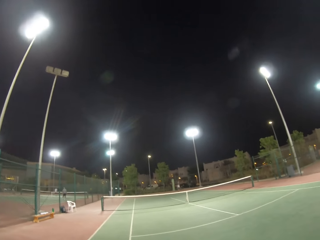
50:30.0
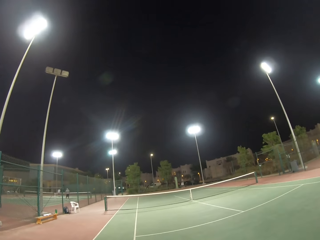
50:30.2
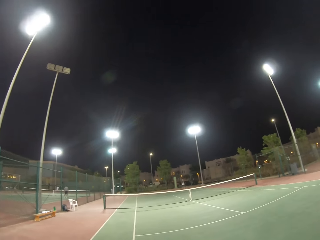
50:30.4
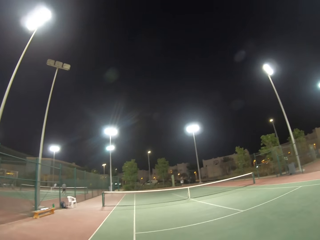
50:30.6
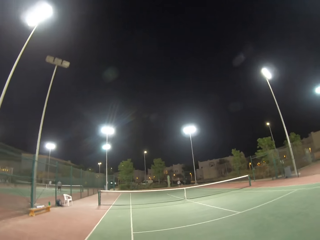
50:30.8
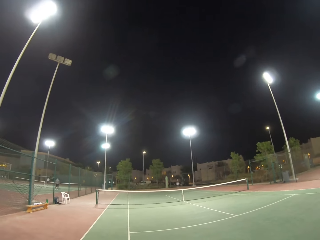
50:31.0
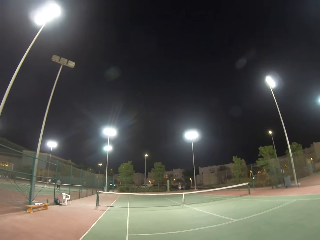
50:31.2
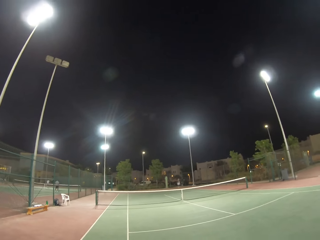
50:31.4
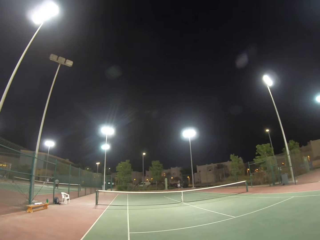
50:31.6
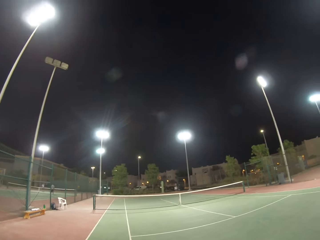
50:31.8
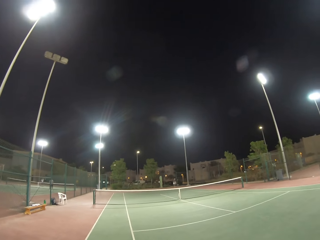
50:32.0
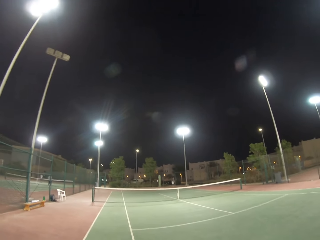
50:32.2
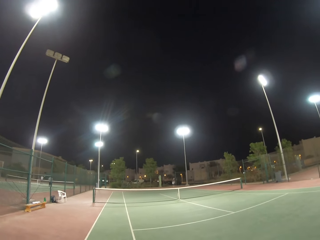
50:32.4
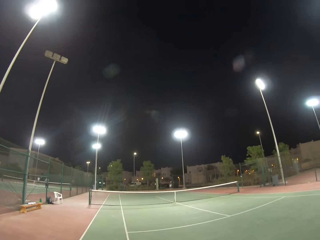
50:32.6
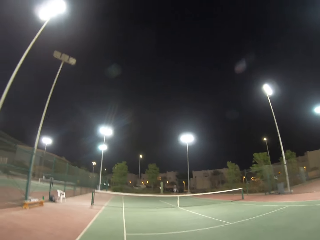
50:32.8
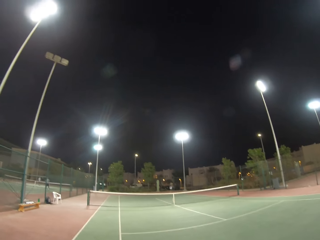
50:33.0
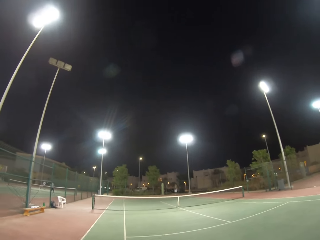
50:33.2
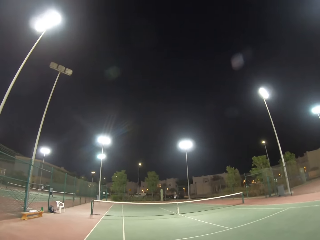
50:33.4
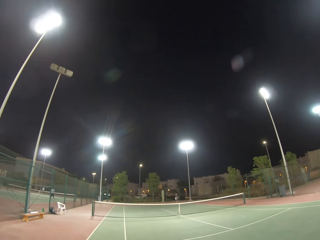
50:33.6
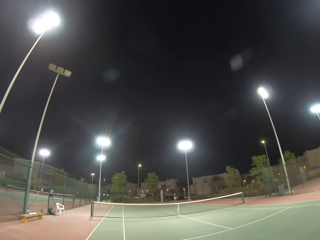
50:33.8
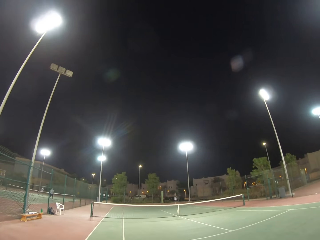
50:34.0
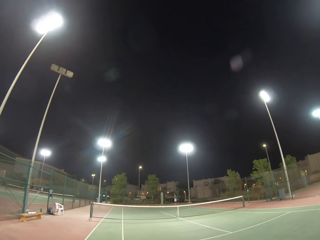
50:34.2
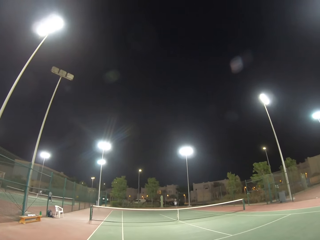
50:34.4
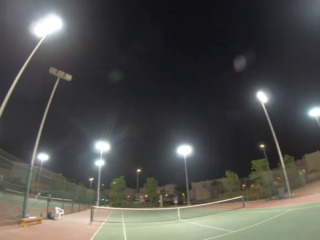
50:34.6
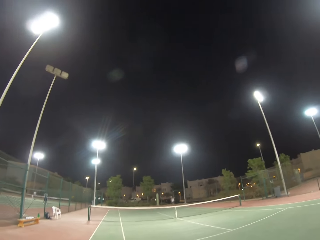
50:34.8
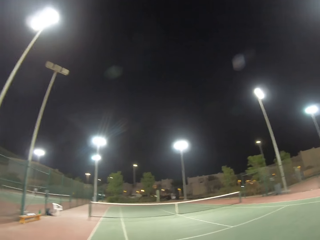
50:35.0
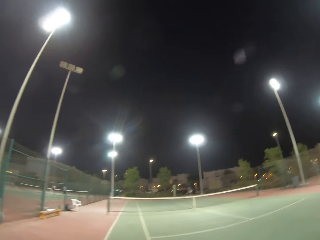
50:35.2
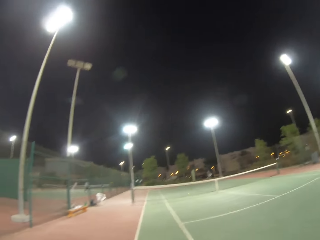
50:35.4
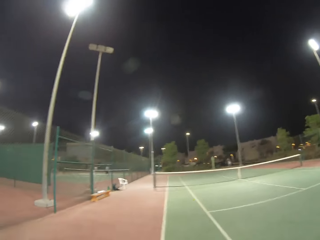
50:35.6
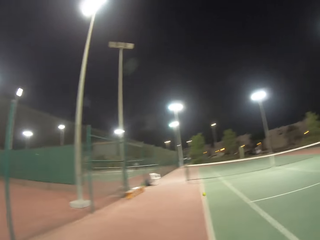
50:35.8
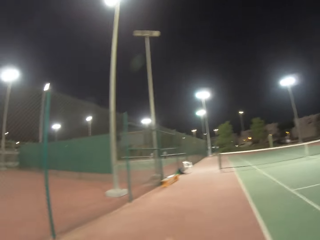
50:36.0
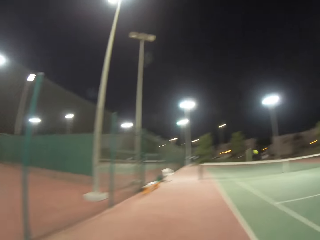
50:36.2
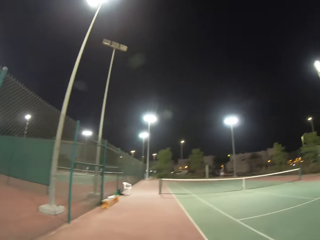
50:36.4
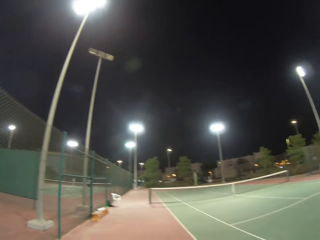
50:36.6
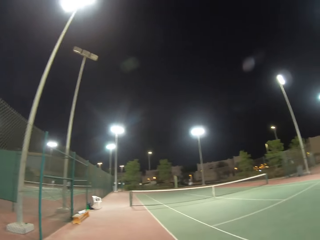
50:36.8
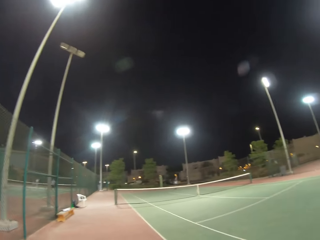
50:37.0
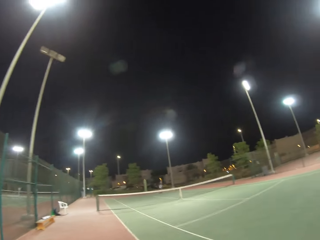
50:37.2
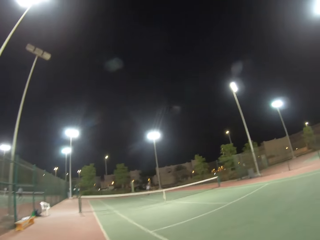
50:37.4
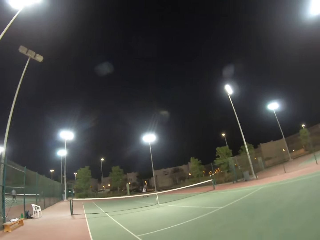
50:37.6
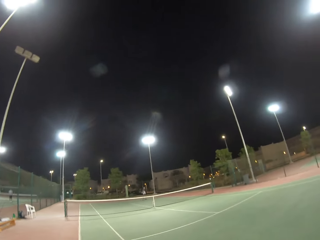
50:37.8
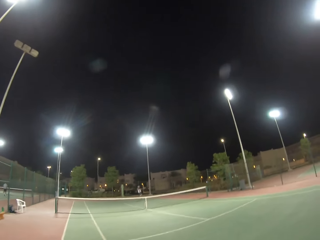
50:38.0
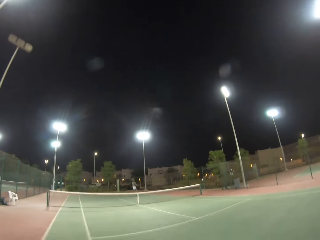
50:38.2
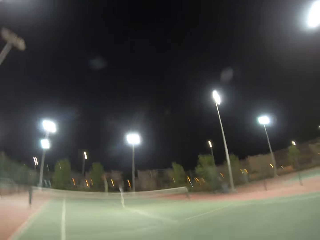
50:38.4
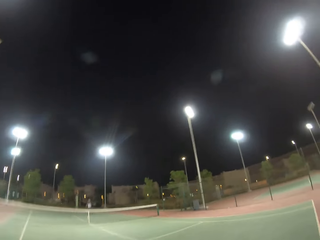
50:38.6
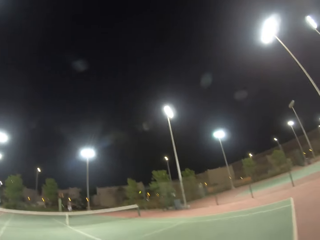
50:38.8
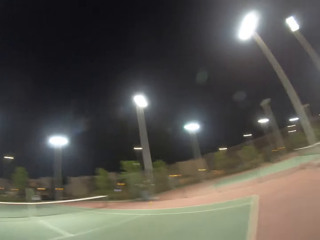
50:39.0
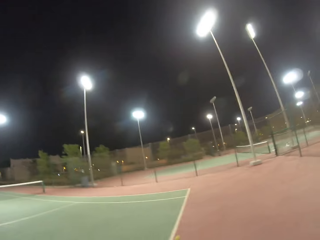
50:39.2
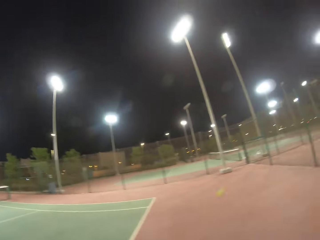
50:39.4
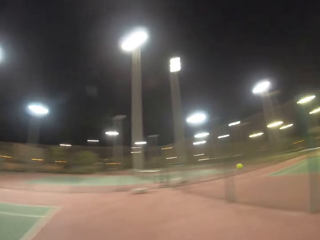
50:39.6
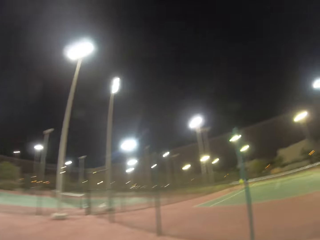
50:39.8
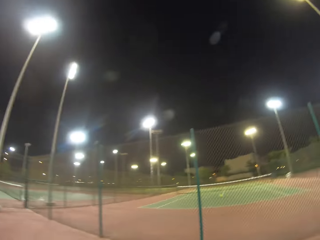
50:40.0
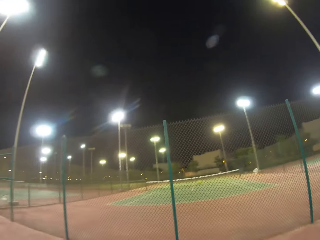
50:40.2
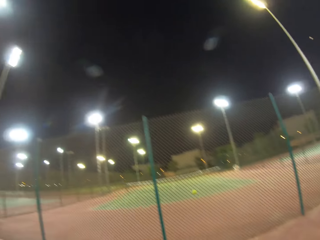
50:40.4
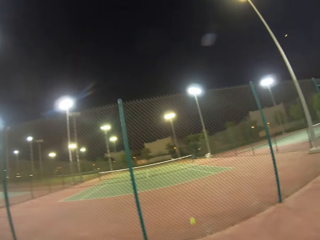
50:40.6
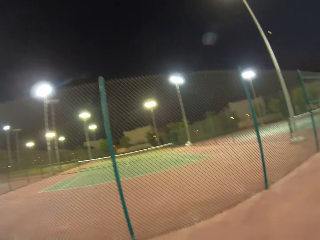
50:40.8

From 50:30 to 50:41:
A woman hits the ball. The woman hits the ball again. The camera wearer plays tennis with a racket. They throw the green ball with the racket.

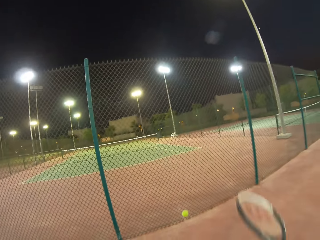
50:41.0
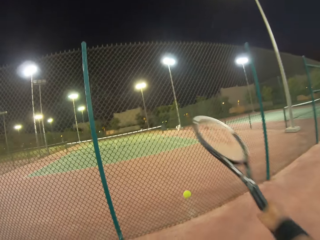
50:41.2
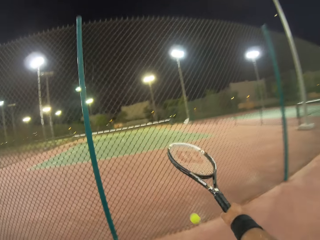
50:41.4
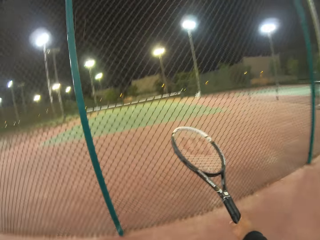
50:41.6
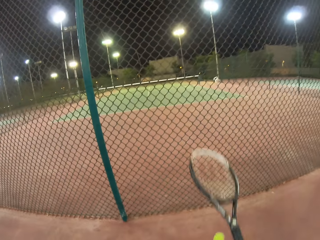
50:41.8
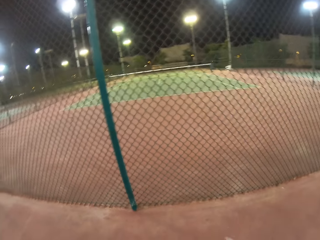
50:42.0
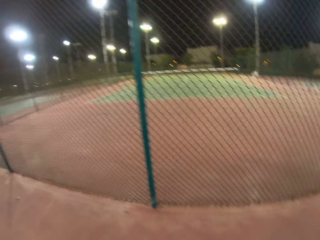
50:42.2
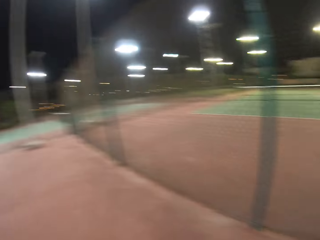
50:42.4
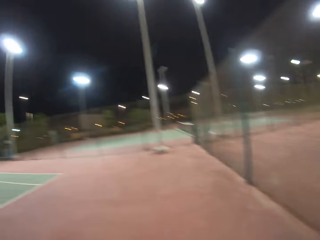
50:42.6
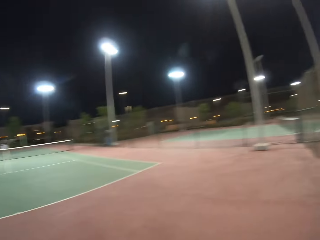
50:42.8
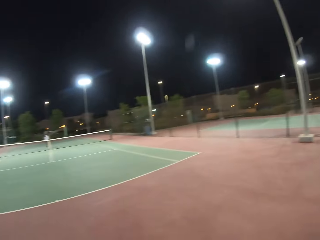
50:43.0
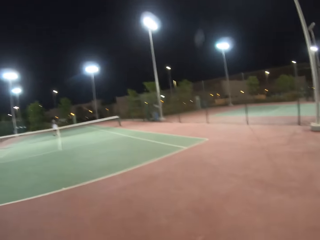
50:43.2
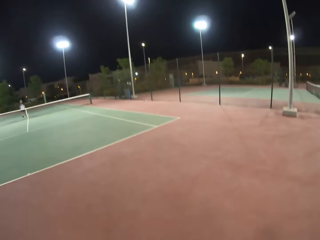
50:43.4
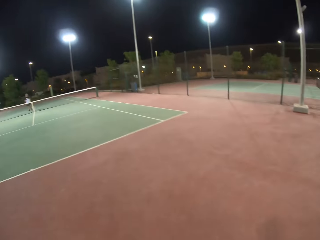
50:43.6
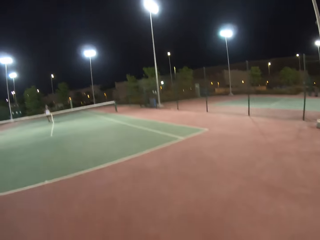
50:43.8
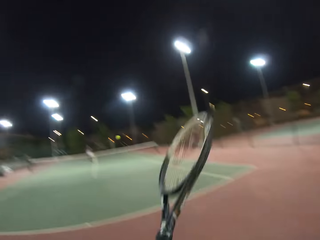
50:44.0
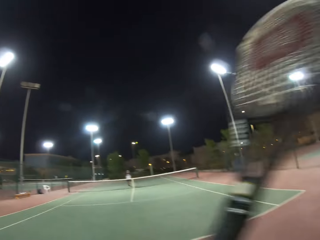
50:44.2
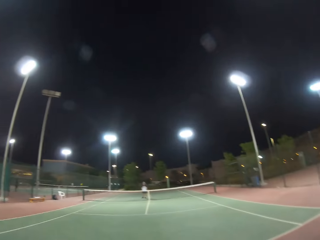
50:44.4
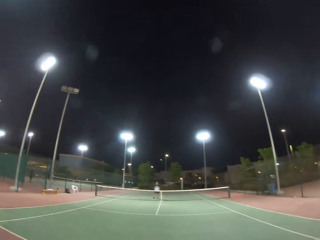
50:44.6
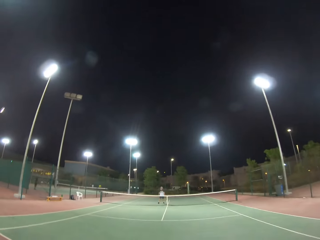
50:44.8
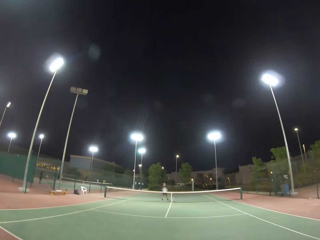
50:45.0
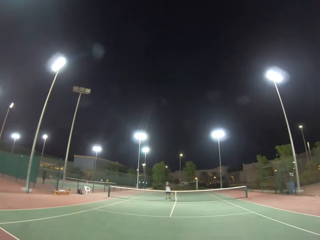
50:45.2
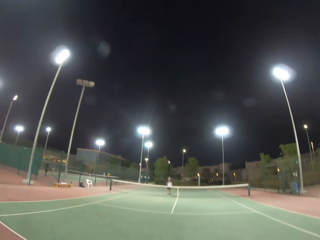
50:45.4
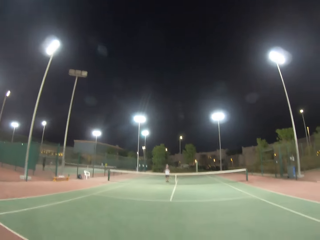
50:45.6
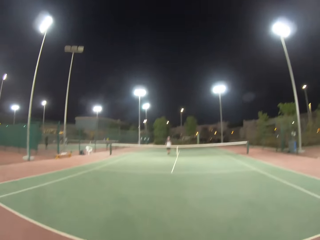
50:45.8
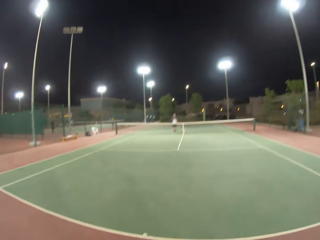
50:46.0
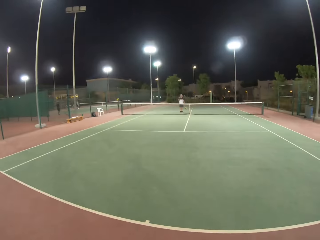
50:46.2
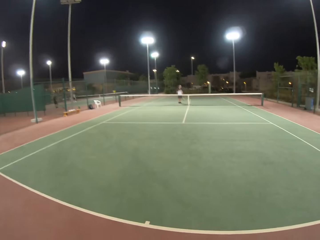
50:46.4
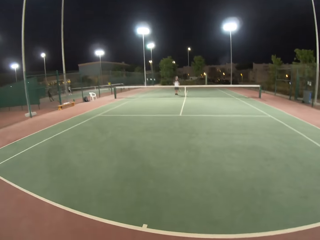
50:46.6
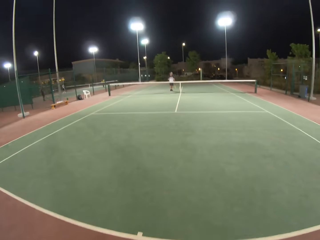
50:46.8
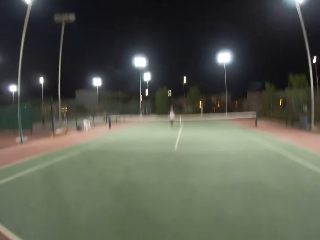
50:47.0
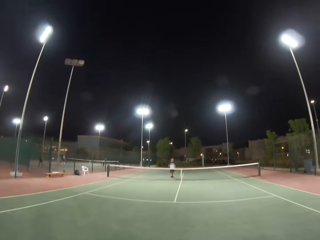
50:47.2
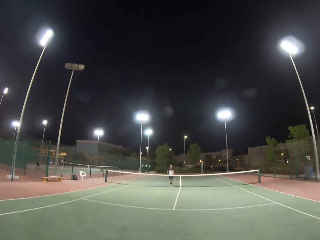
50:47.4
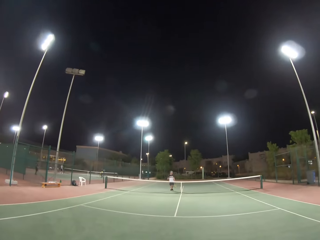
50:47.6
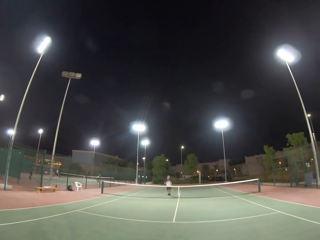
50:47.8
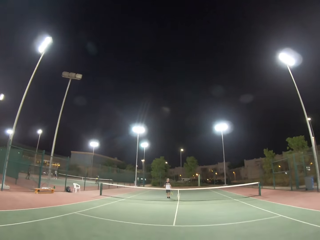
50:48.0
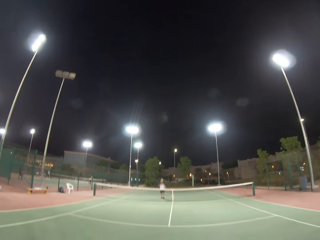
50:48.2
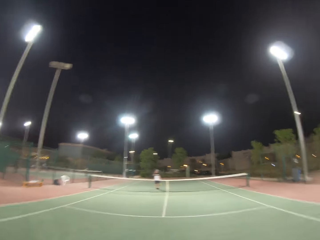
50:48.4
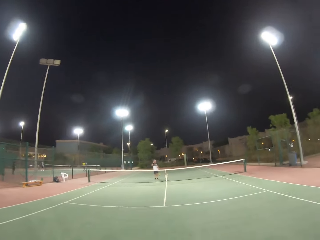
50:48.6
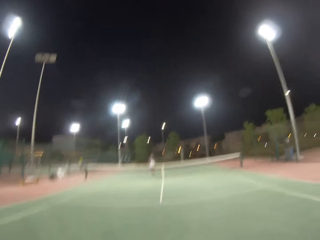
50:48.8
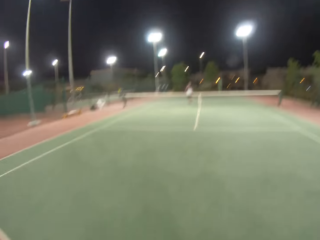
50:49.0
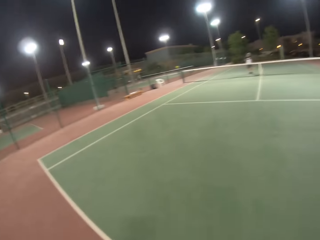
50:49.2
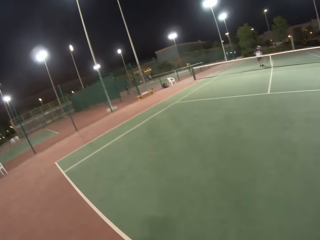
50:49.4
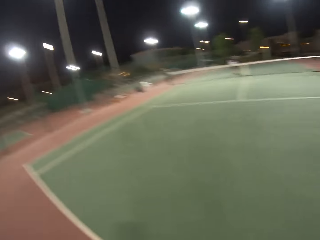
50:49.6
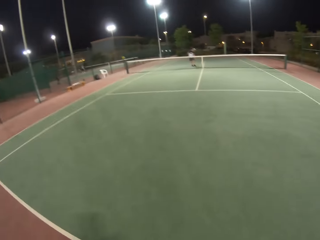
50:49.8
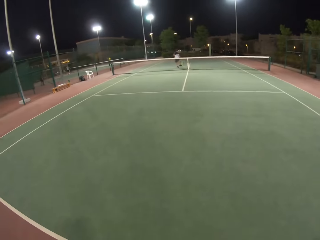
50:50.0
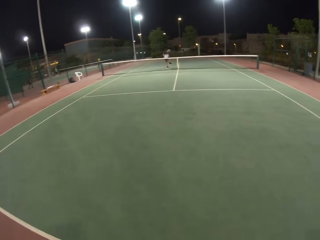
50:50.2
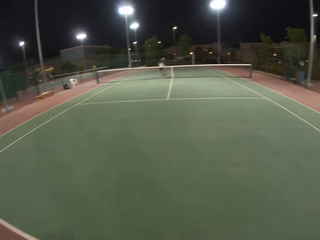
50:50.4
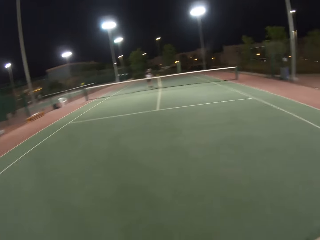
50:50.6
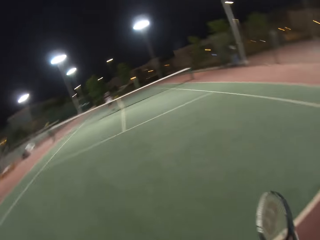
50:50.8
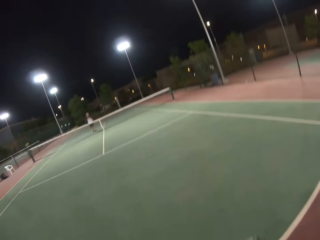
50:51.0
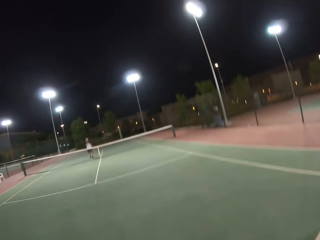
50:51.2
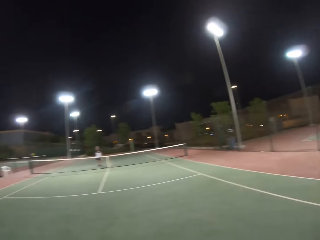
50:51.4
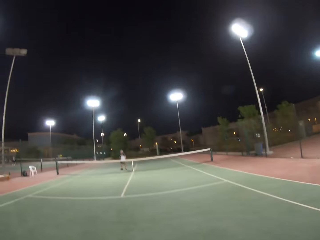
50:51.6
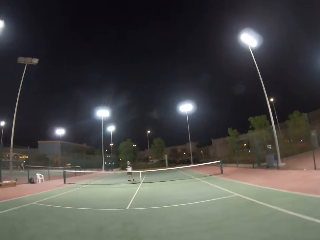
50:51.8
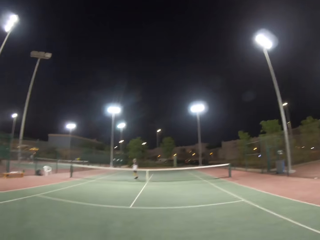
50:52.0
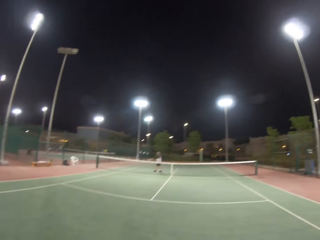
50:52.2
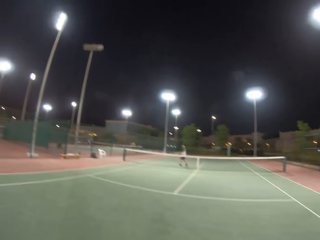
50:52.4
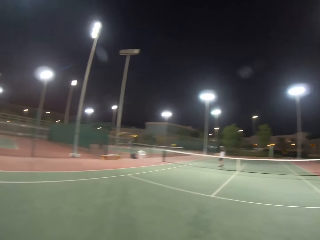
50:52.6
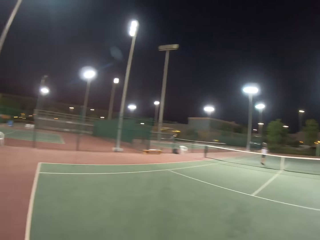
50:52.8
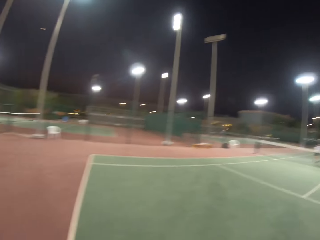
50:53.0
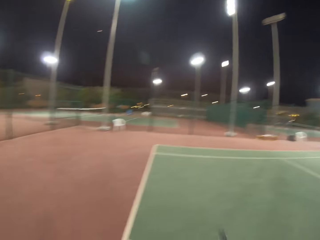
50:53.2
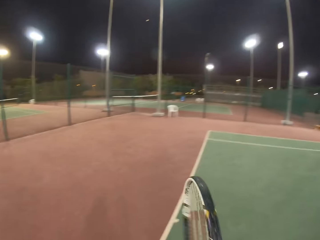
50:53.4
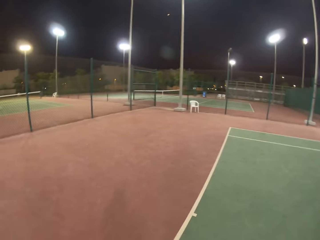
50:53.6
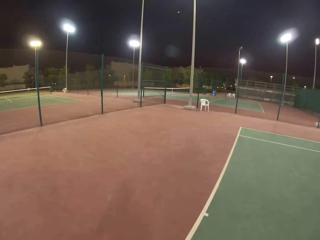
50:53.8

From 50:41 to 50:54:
The camera wearer carries the racket up. They hit the ball with the racket on the ground. They hit the ball with the racket. They play tennis with the racket. A woman hits the ball.
